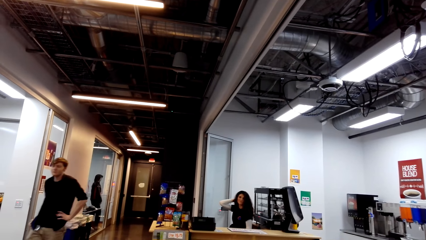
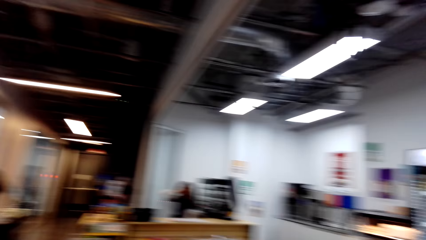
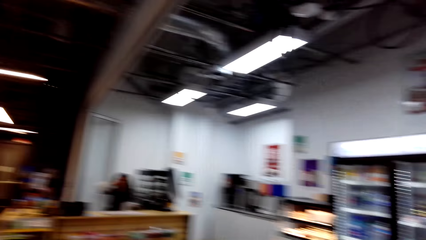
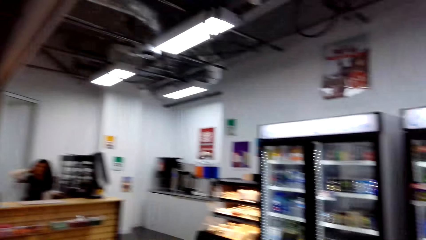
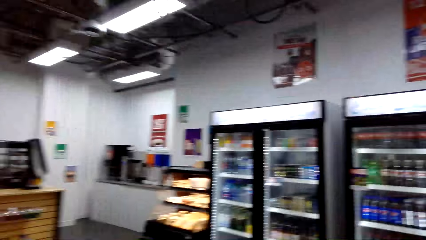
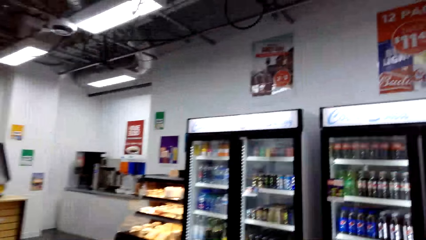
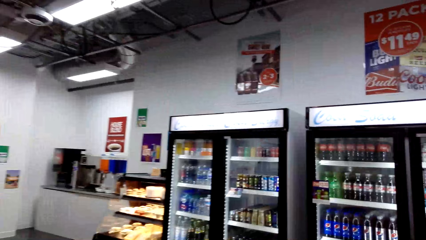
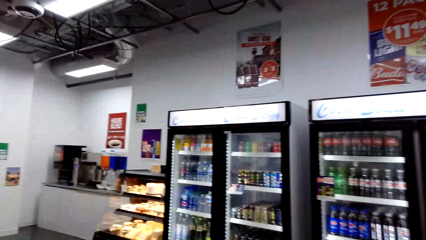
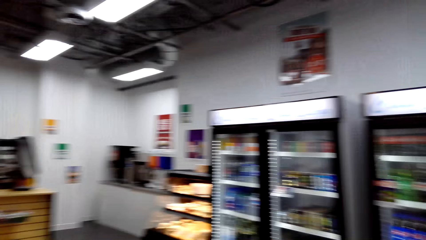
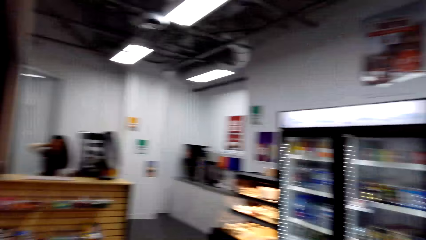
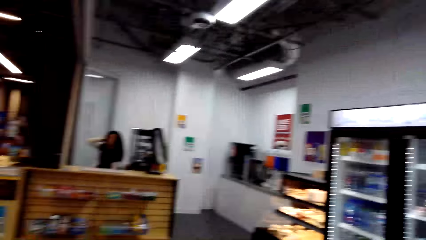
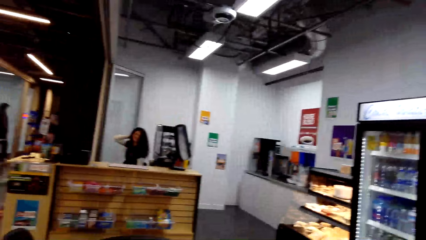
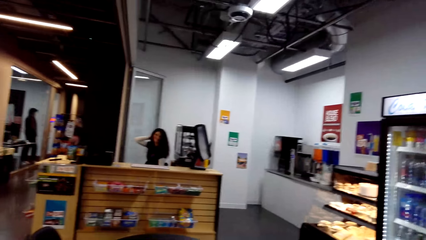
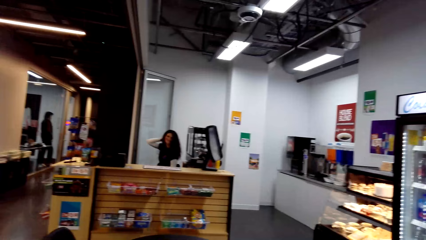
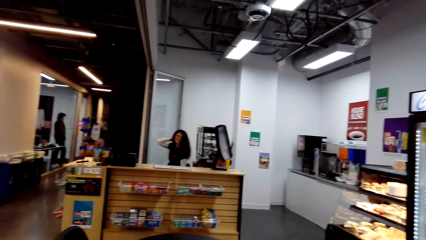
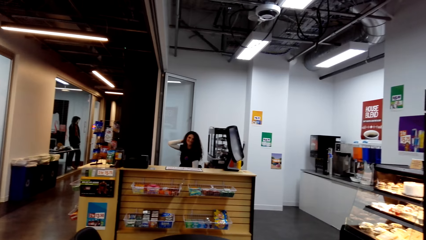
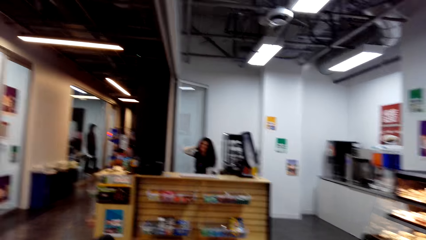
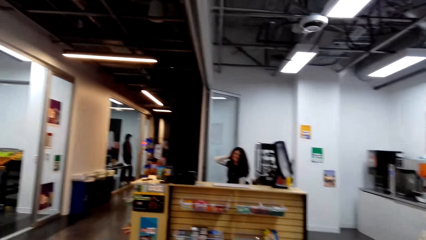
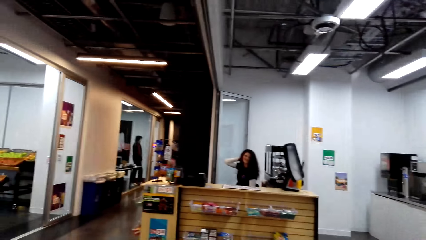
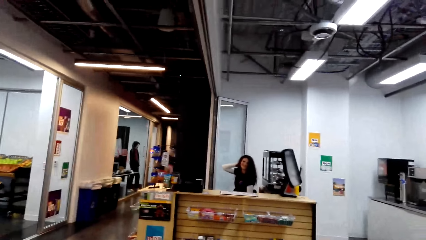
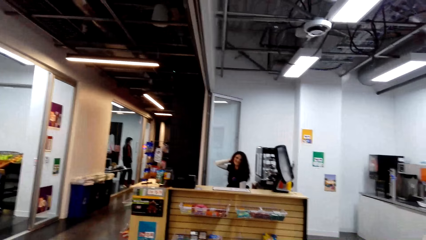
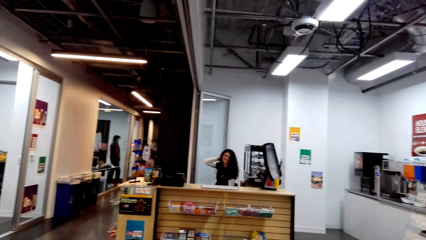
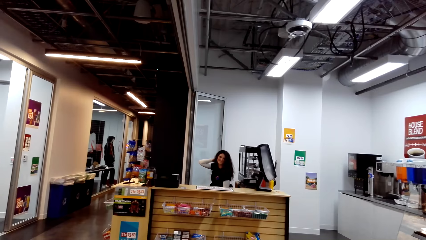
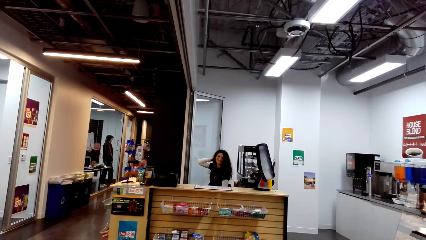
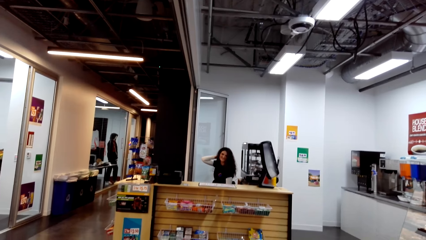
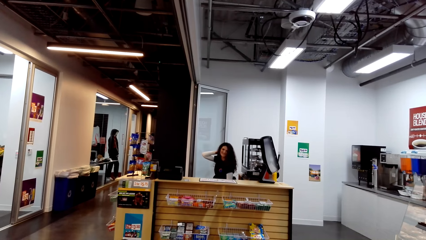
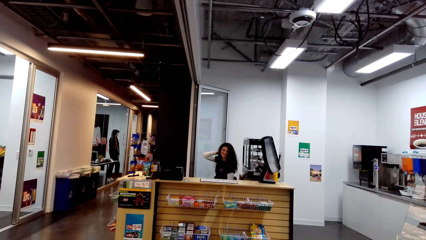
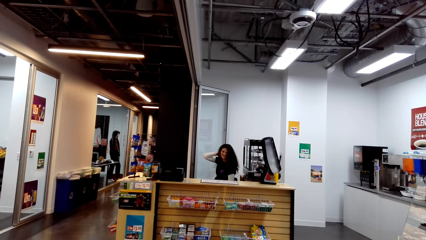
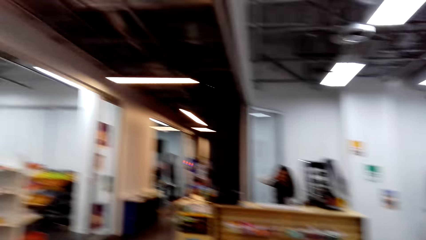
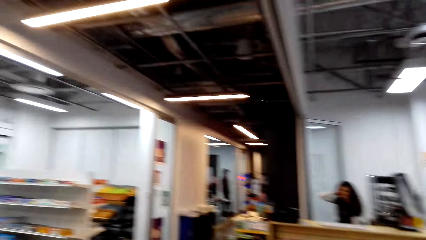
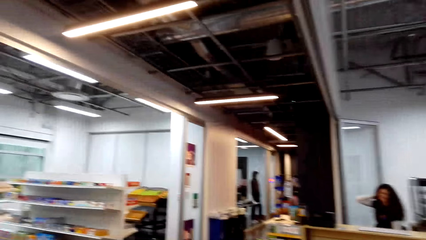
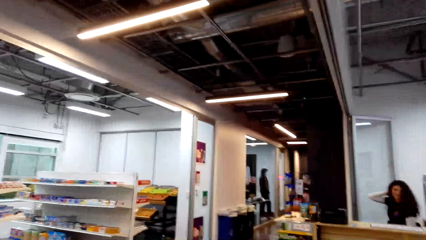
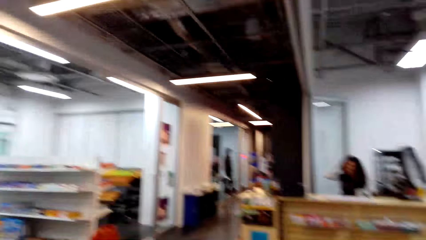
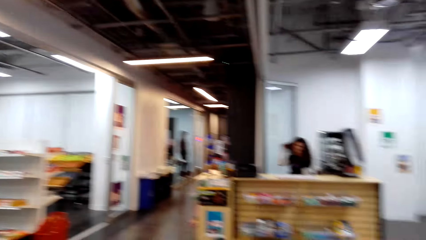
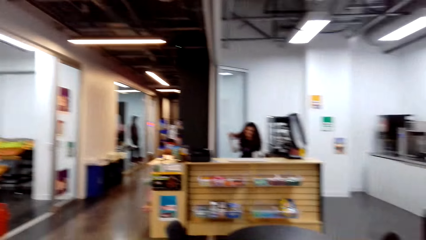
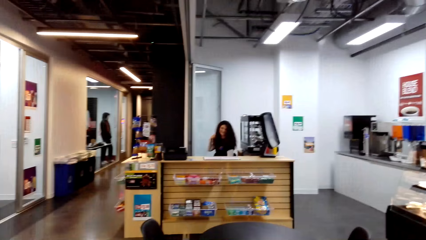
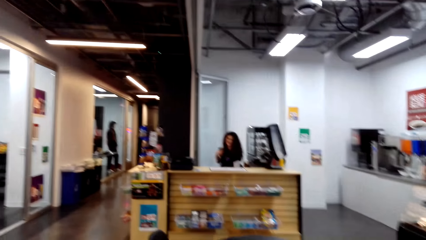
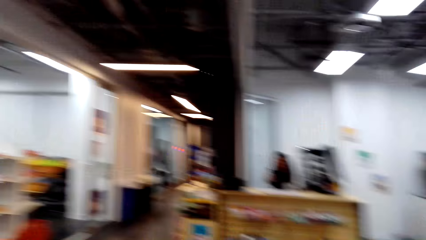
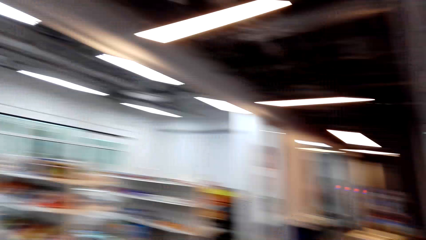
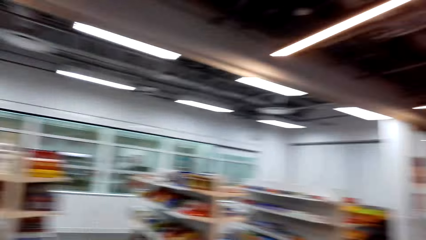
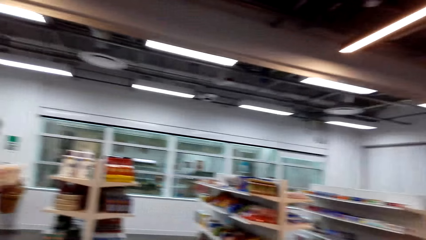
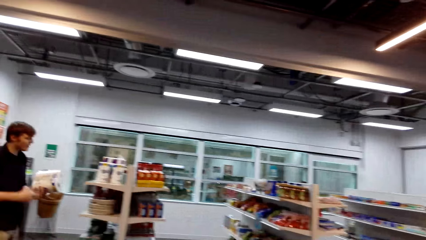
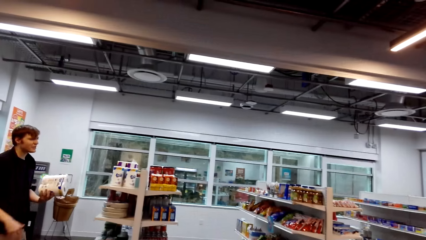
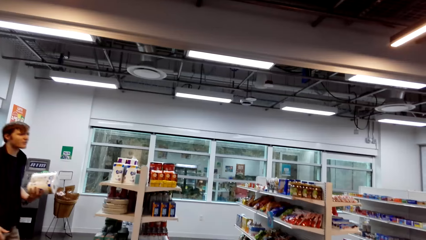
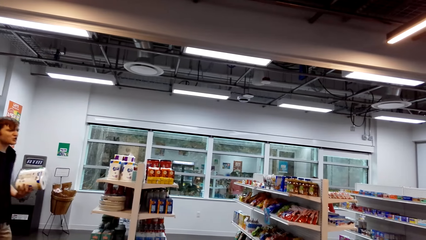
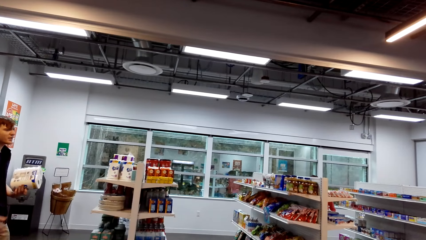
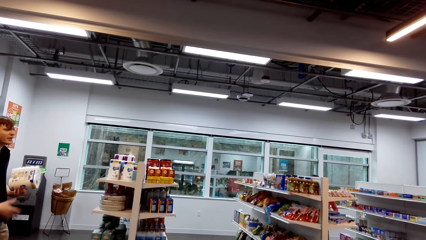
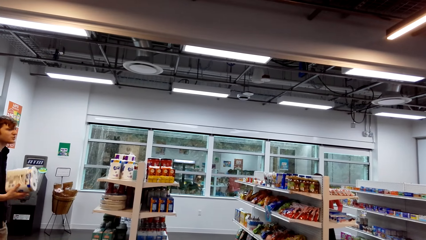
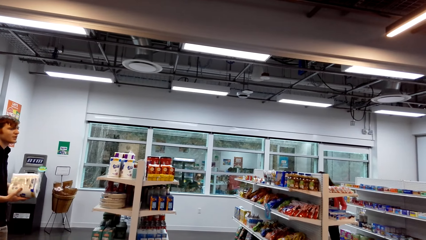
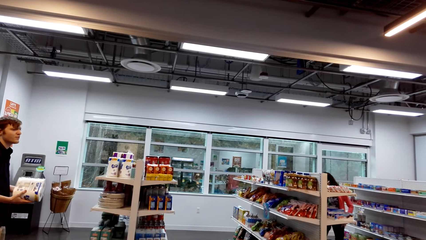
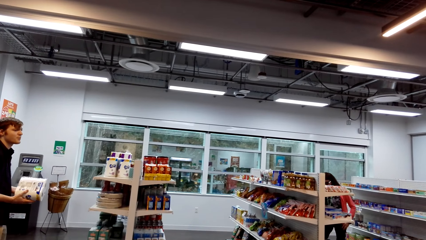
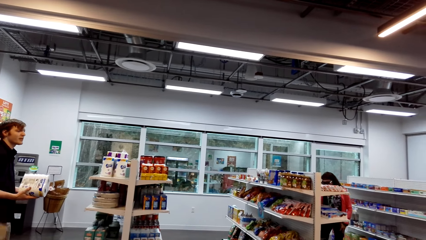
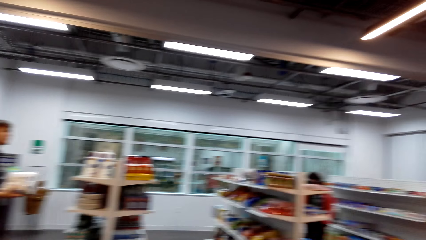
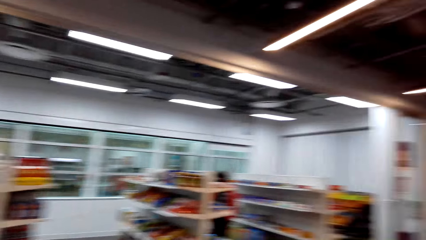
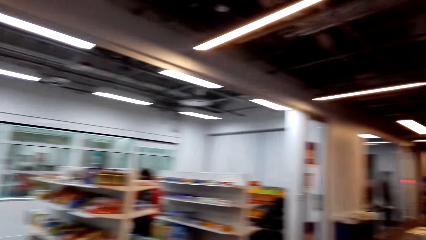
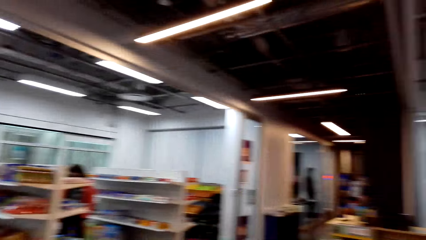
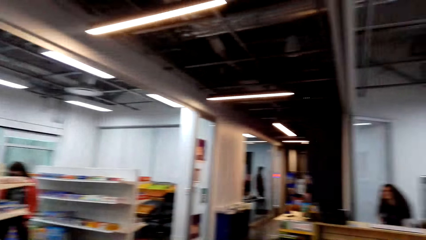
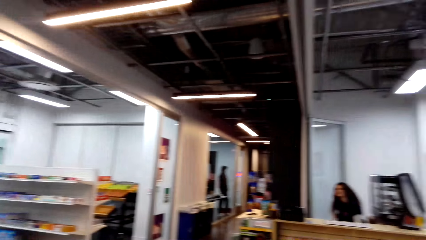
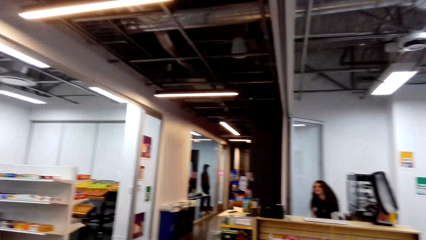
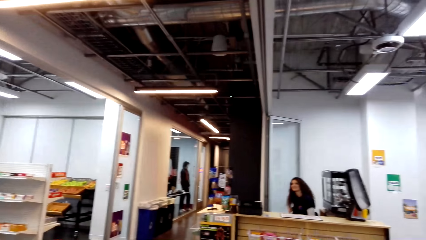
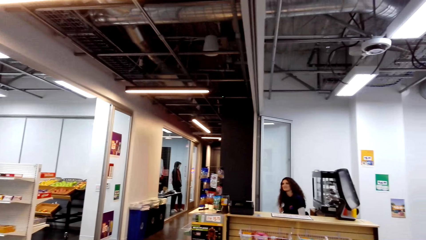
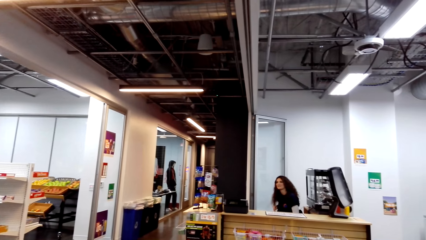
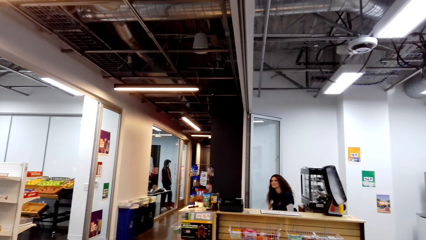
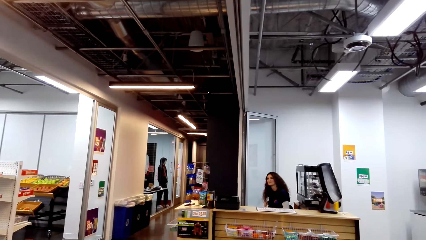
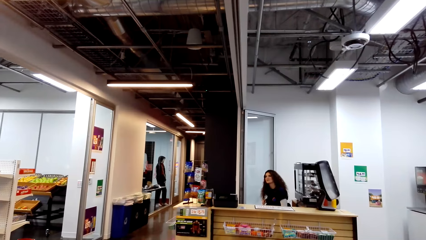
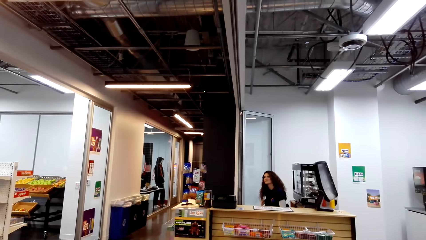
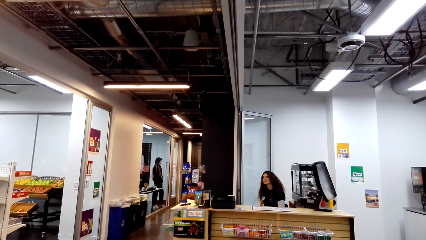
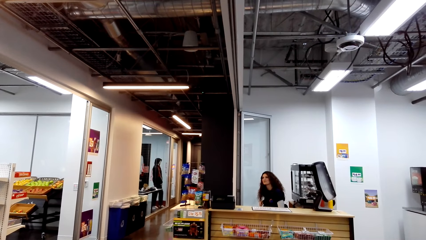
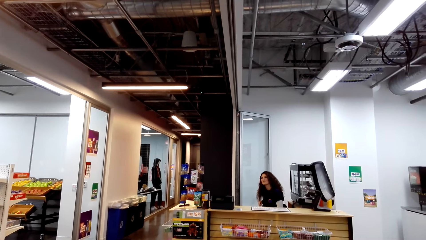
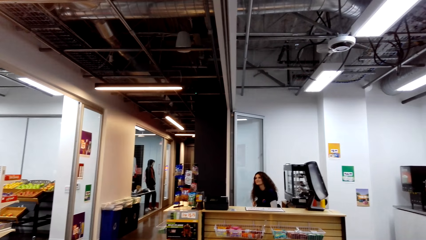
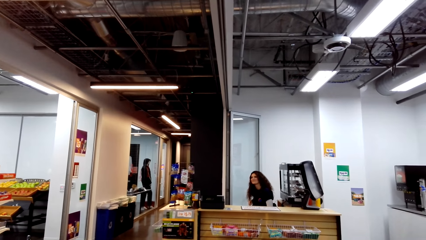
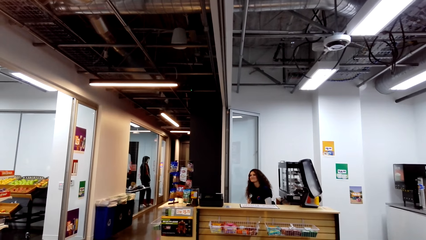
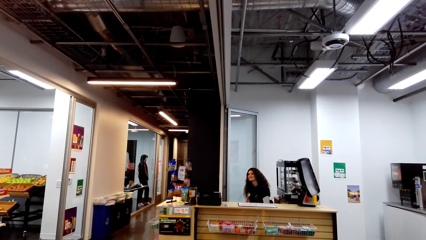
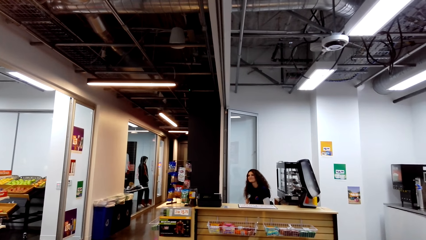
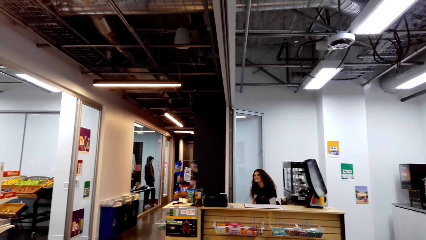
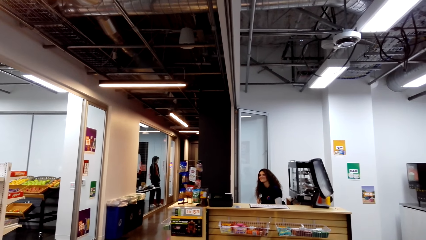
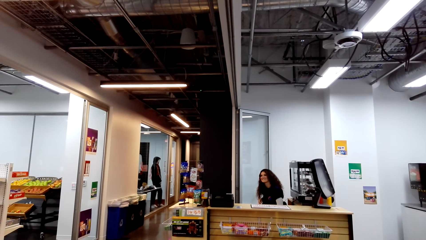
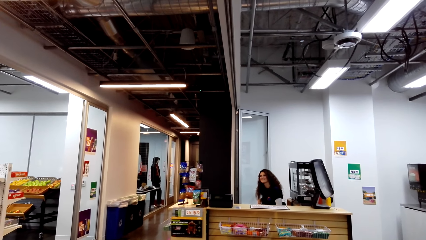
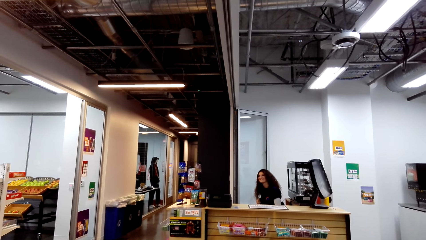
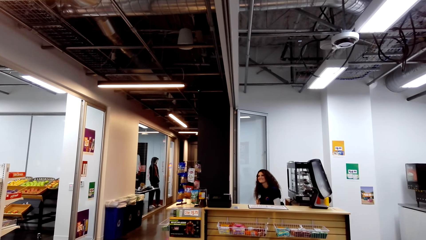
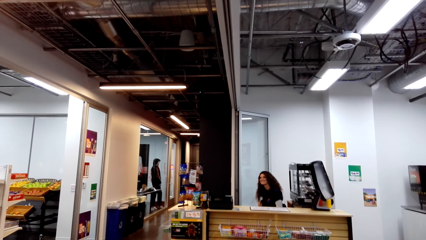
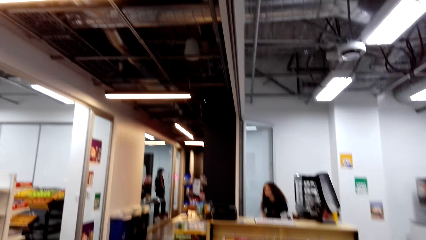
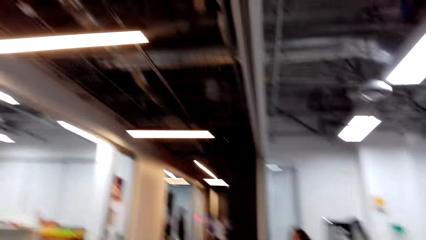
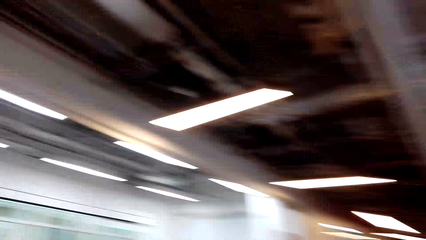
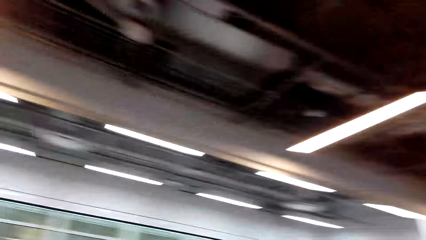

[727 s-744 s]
A lady scratches her head. A man holds tissues in his hand. Another lady looks for something in the supermarket. The camera wearer looks at another man. The first lady sits at the counter. A cashier dialogues with the other man. The camera wearer stares at the cashier.
